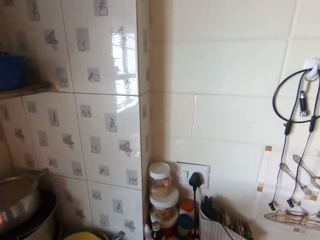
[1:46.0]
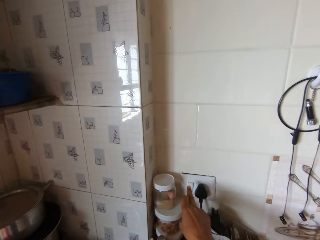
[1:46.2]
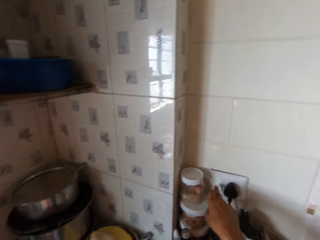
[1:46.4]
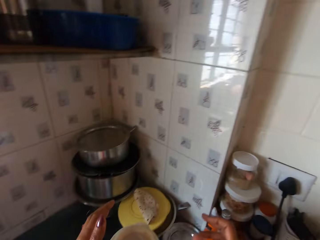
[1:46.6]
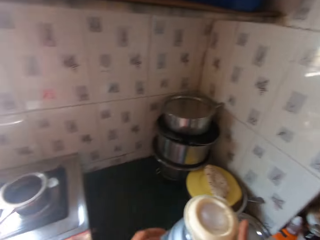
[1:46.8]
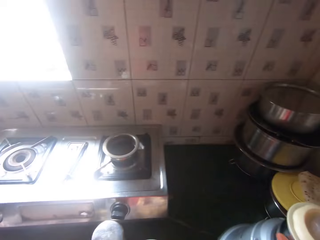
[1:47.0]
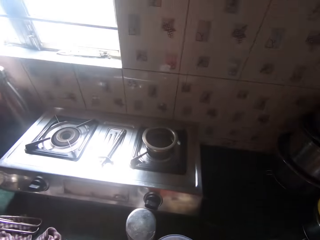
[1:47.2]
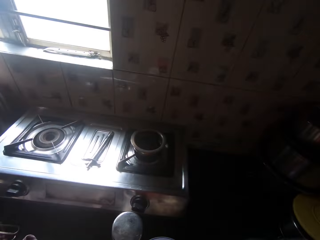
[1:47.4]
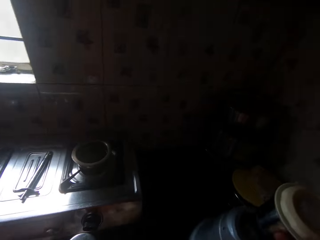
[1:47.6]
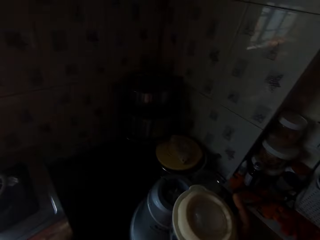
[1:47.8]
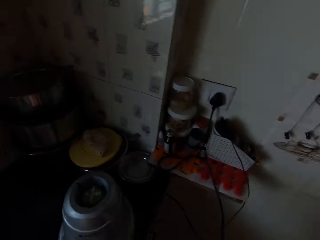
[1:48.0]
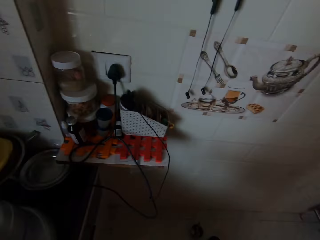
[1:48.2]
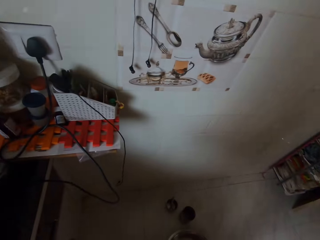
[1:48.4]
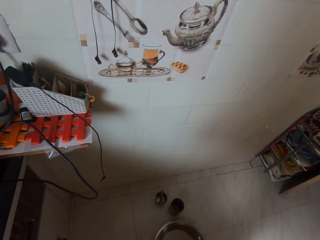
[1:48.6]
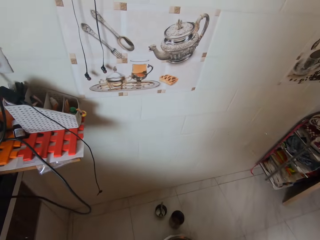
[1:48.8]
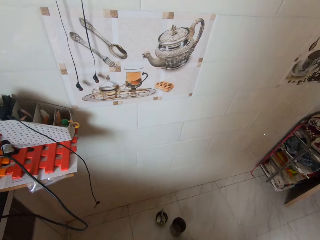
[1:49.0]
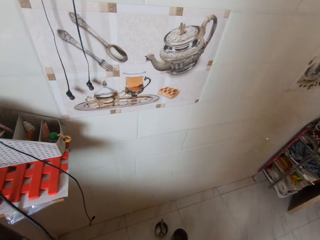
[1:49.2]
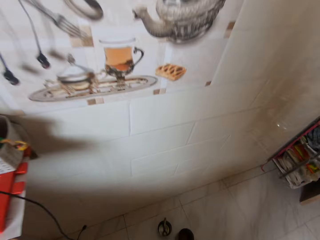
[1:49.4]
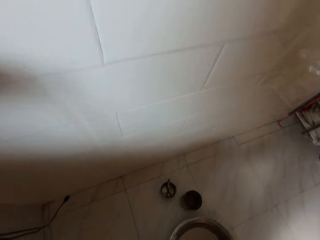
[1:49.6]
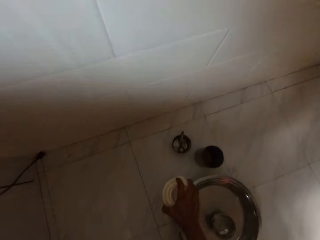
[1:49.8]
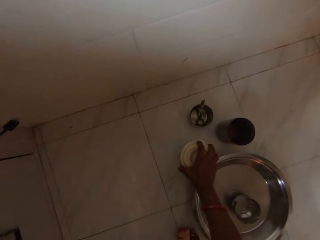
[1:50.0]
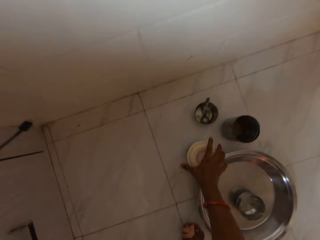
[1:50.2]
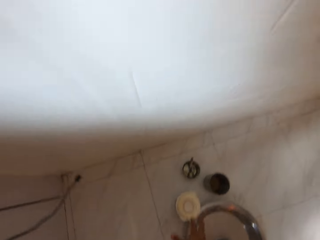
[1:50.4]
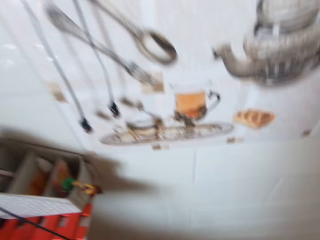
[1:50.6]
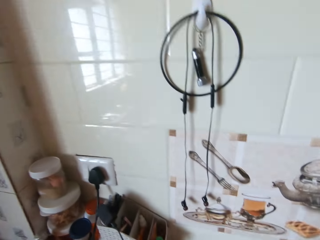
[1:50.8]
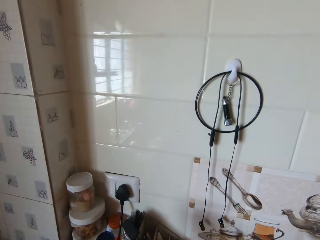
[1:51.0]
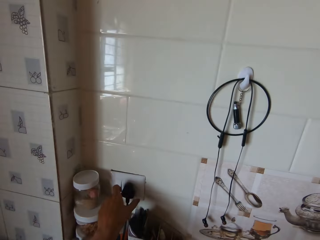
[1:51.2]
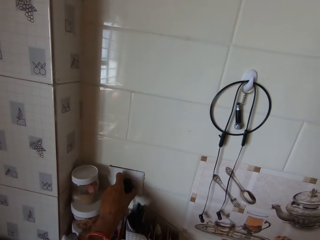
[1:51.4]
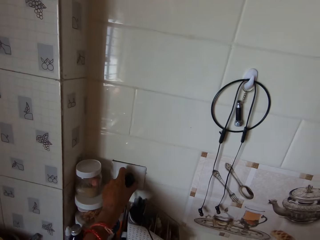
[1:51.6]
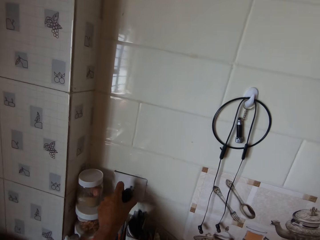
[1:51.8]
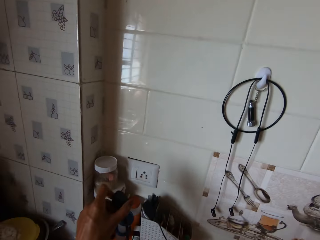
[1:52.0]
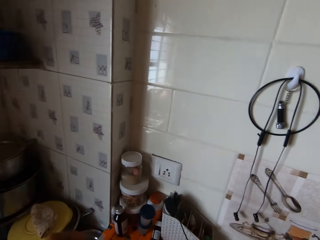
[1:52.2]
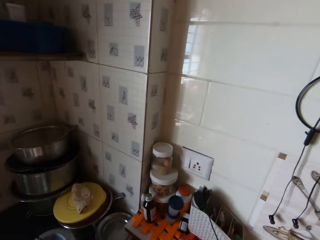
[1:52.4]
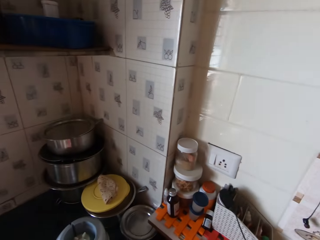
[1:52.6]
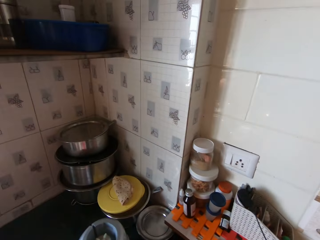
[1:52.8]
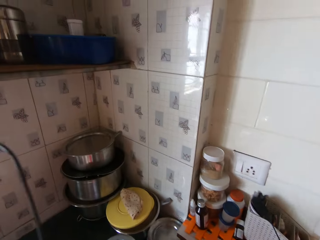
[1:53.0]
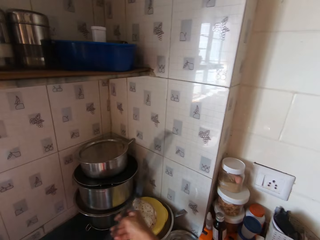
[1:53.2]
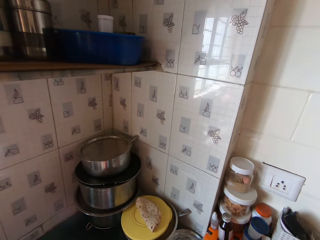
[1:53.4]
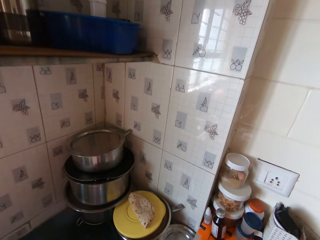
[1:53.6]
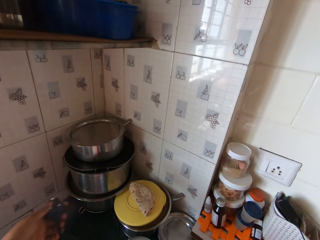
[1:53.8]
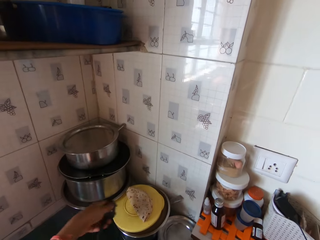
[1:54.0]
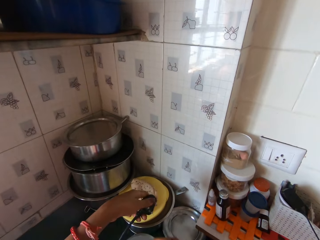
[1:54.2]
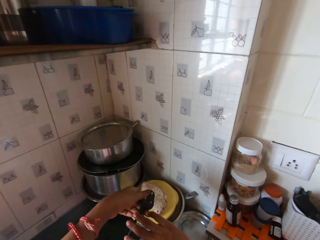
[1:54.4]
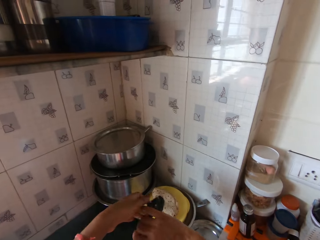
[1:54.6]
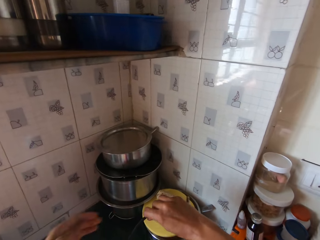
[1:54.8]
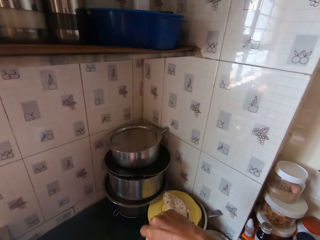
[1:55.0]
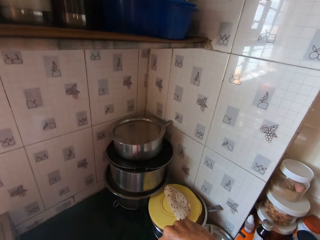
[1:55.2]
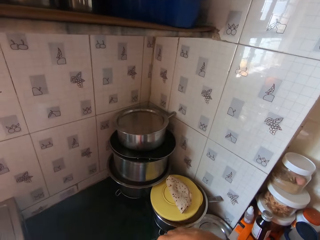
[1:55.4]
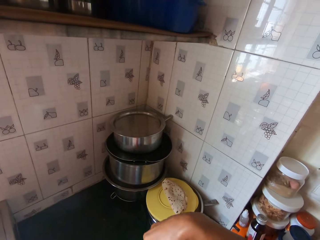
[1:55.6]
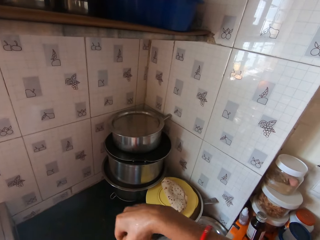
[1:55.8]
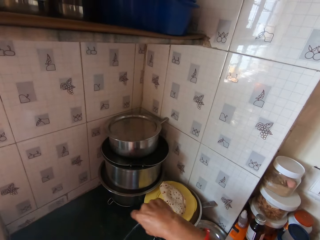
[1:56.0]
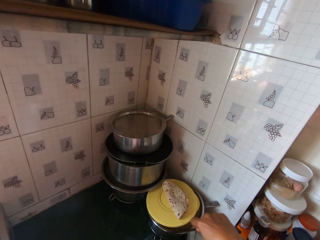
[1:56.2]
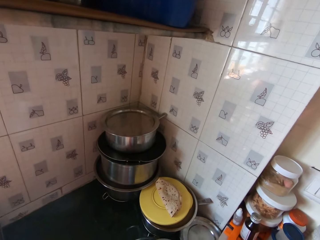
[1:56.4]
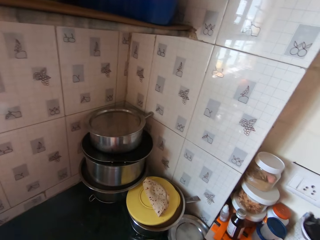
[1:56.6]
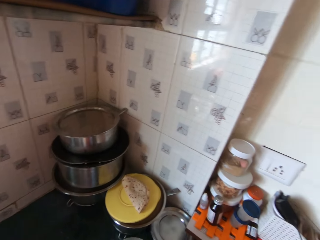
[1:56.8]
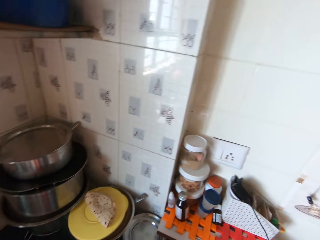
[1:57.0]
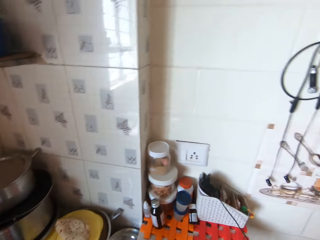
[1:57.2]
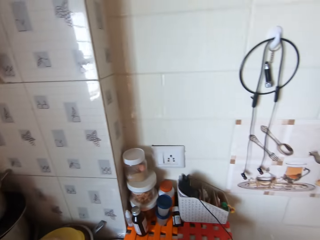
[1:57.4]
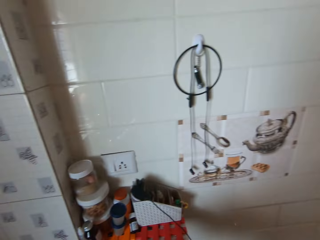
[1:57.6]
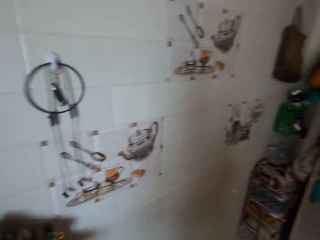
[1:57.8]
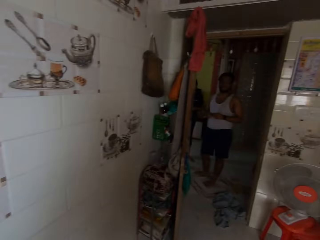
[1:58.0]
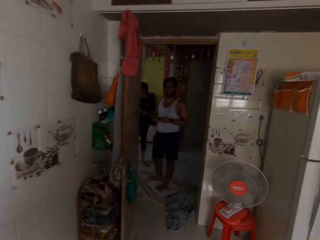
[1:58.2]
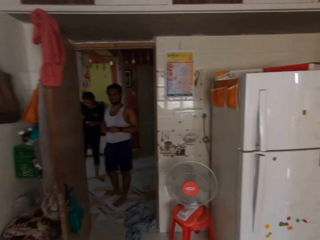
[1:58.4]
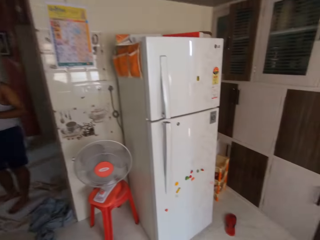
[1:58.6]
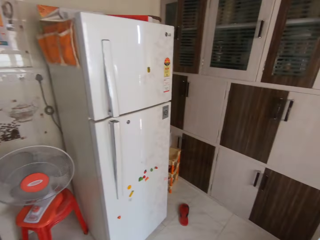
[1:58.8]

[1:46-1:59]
The camera wearer turns off the socket in the wall with her right hand. She removes the blender jar from the blender with her right hand. She drops the blender lid on the floor with her right hand. She interacts with a man. She removes the blender plug from the socket in the wall with her left hand. She passes the blender plug from her left hand to her right hand. She puts the cable on the kitchen worktop.

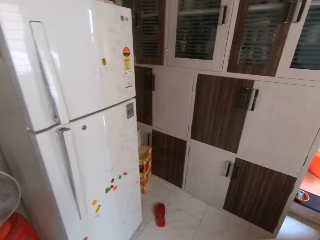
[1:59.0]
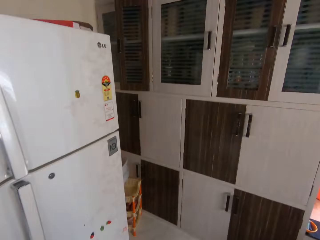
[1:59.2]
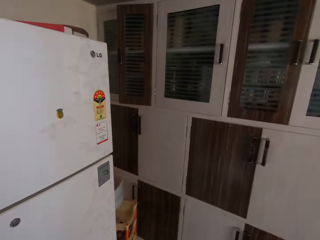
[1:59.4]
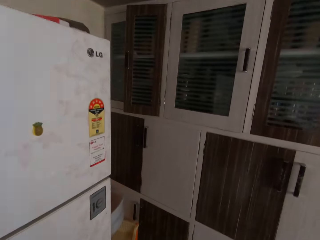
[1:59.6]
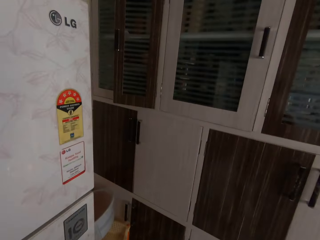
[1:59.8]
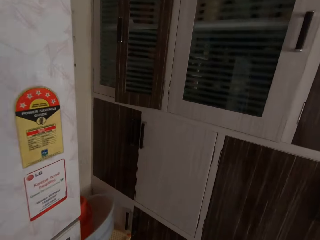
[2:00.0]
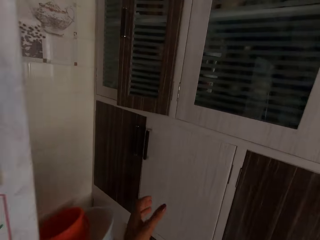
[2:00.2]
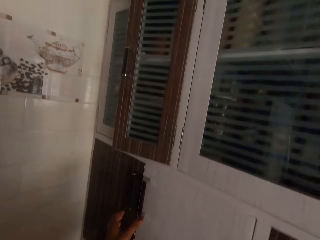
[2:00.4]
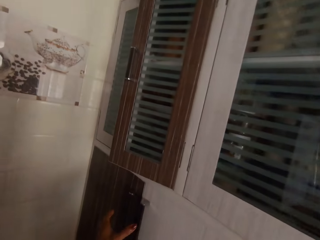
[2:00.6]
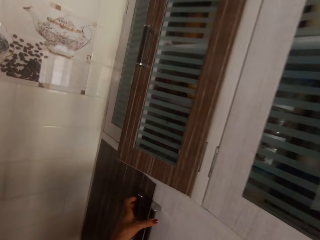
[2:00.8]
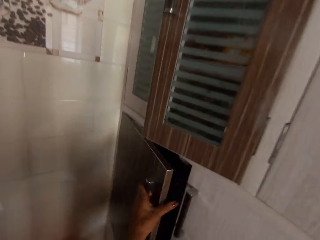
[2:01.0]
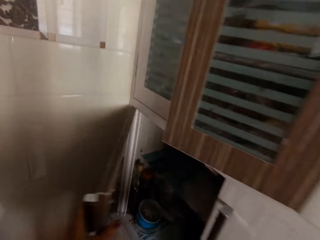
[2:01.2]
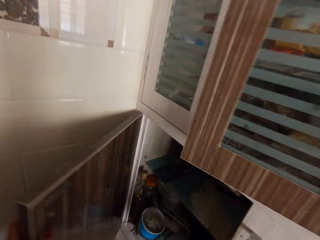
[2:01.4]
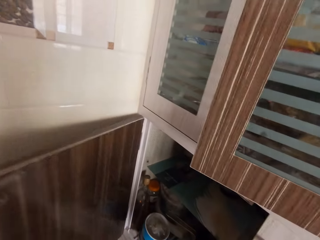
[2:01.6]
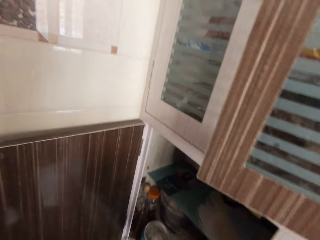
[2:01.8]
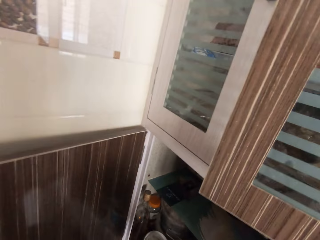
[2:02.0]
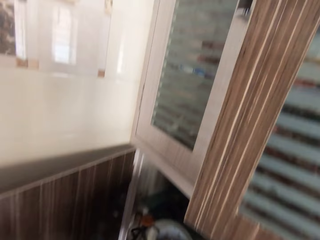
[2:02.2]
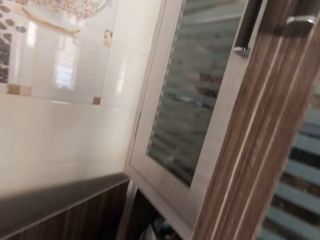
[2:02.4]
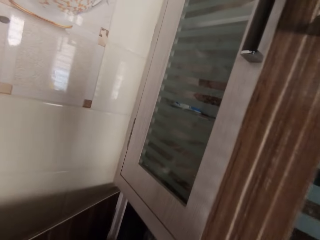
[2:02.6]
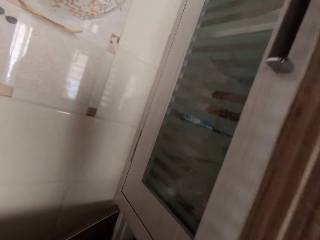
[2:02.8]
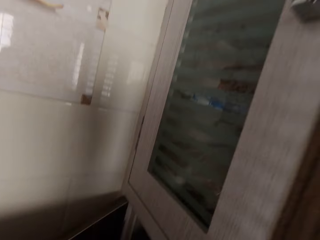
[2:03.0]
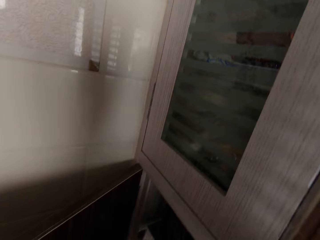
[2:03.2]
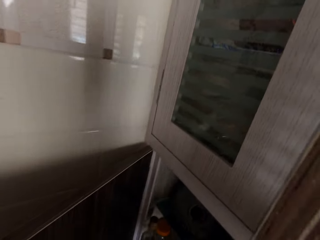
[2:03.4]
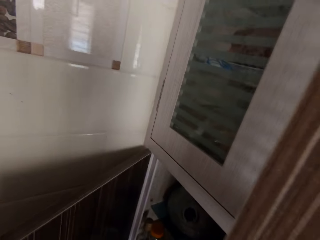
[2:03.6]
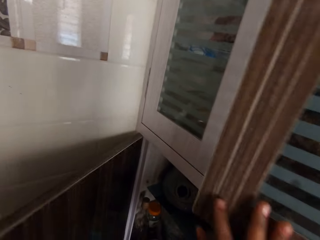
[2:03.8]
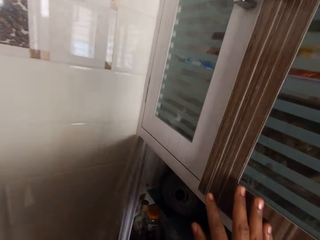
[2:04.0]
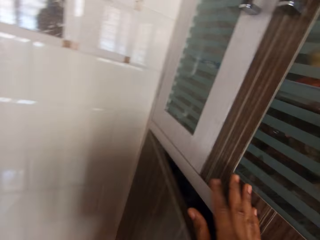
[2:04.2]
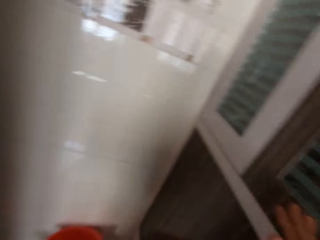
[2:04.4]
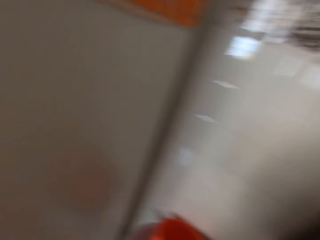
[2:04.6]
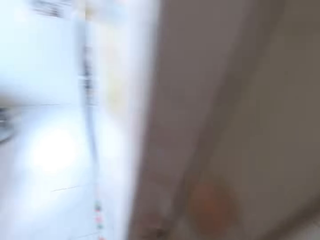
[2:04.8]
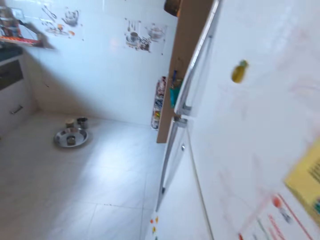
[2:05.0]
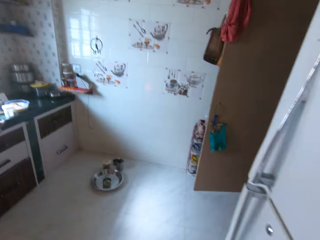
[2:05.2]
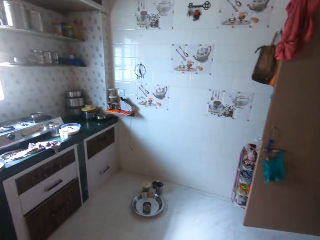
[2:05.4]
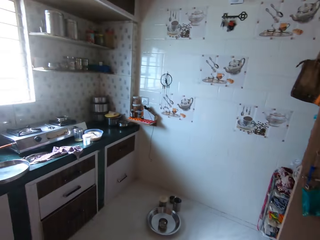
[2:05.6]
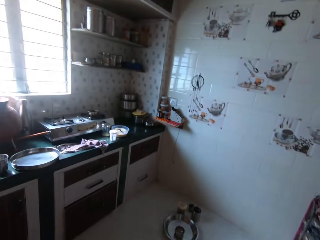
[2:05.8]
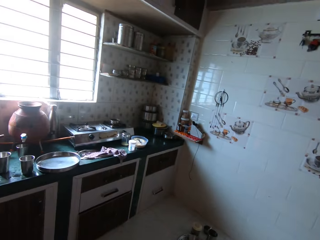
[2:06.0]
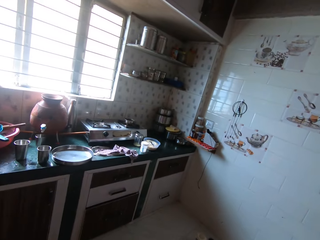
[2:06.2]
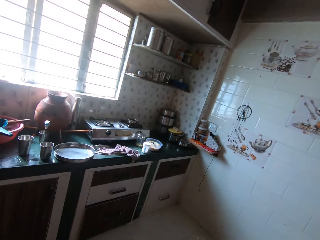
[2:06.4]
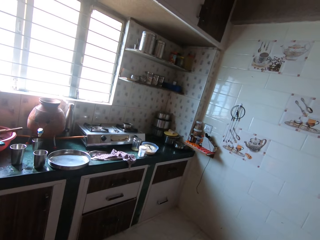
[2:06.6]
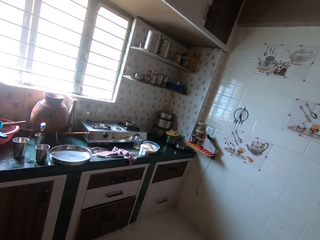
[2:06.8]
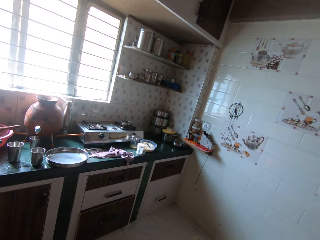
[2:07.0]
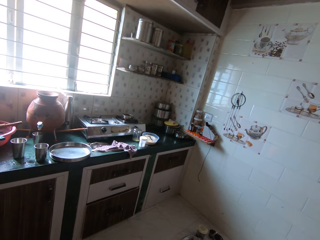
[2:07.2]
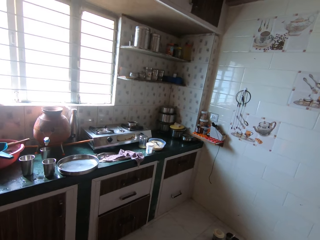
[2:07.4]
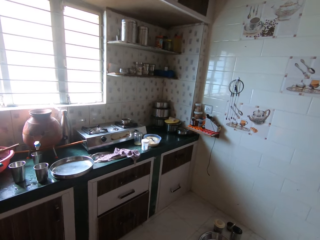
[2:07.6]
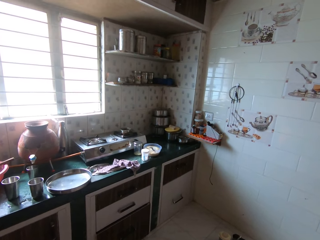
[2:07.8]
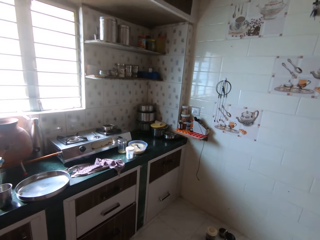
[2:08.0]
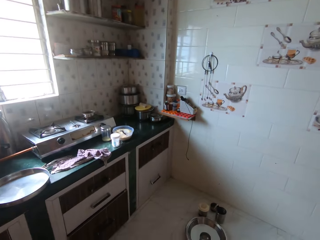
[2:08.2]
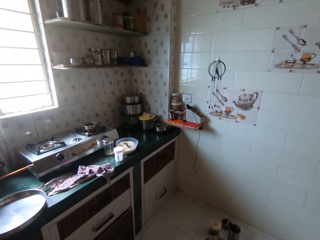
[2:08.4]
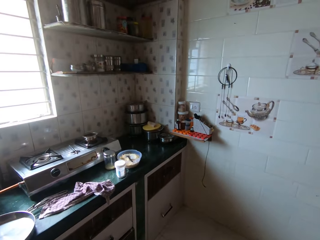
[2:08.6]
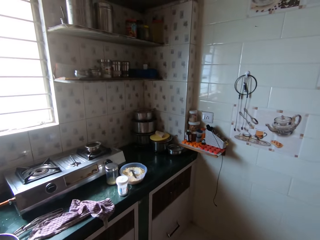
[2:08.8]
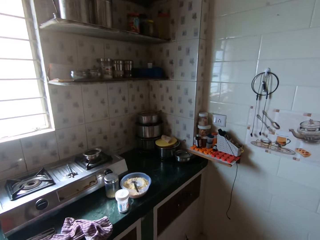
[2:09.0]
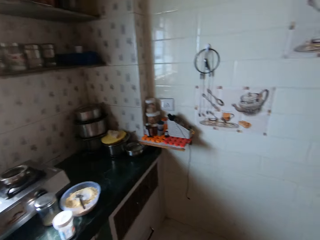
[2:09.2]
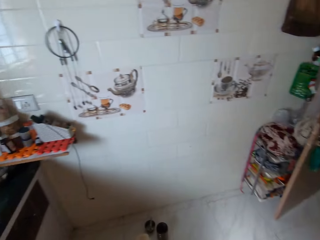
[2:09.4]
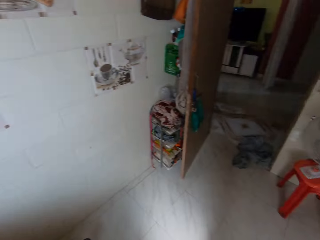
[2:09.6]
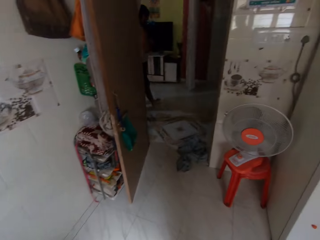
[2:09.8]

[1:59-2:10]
The camera wearer opens a cupboard with her left hand. She drops the blender in the cupboard with her right hand. She closes the cupboard with her right hand. She closes the cupboard with her left hand.
